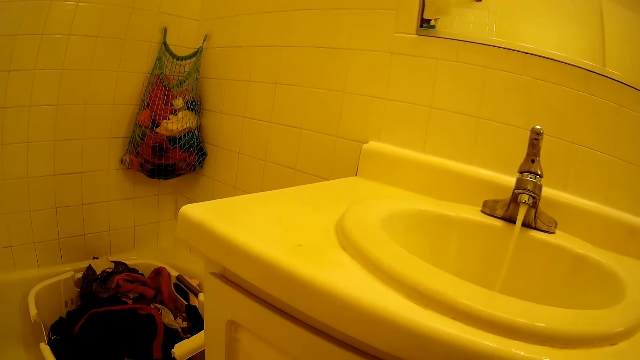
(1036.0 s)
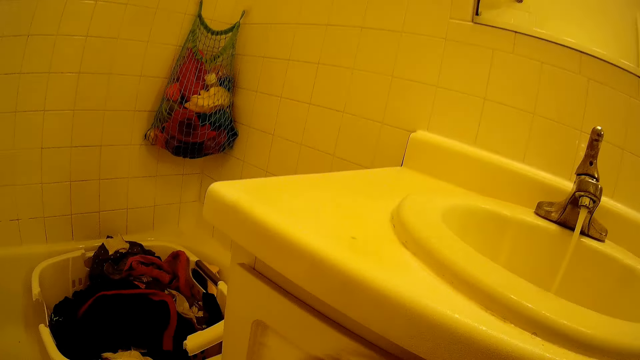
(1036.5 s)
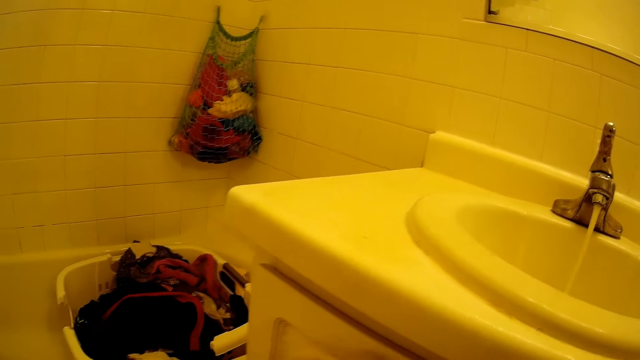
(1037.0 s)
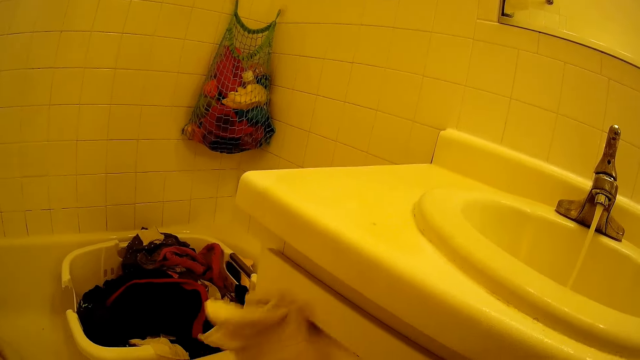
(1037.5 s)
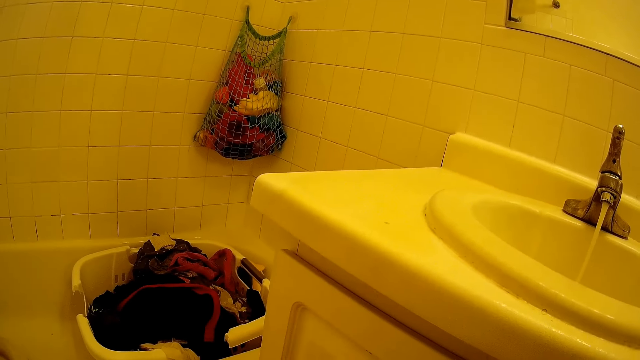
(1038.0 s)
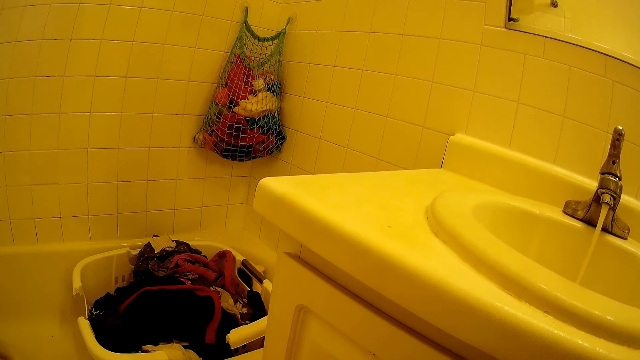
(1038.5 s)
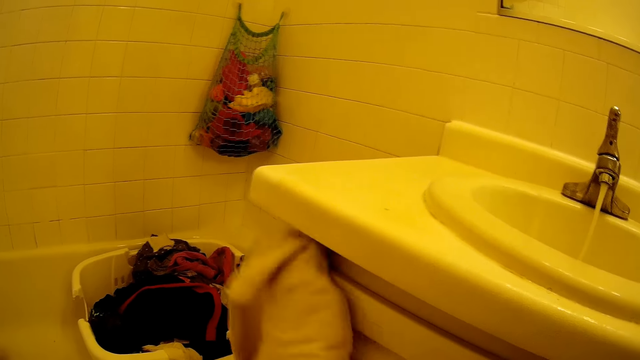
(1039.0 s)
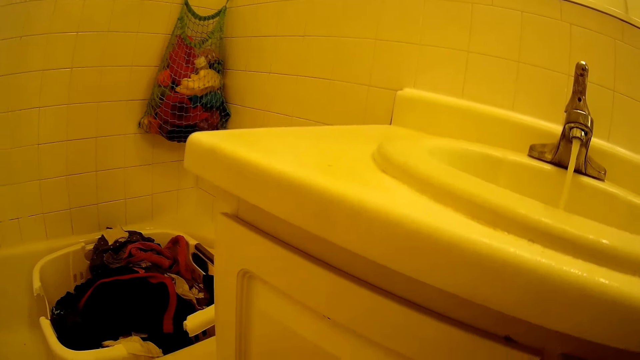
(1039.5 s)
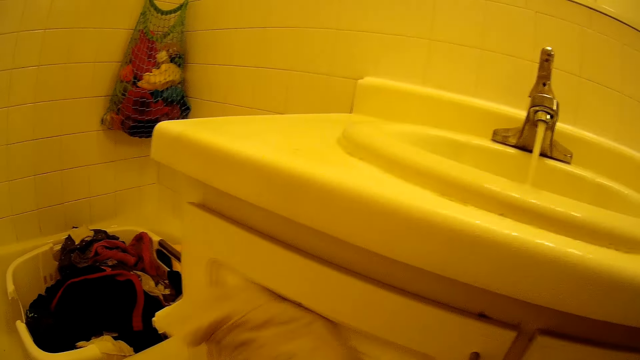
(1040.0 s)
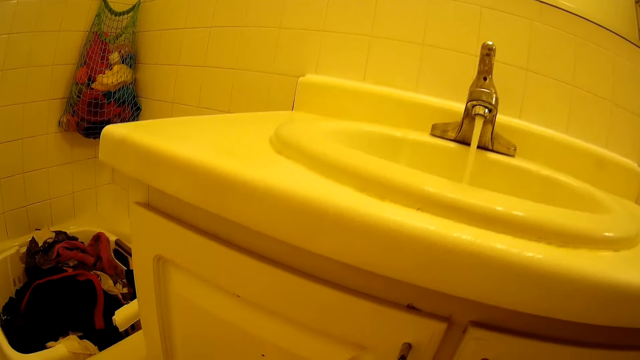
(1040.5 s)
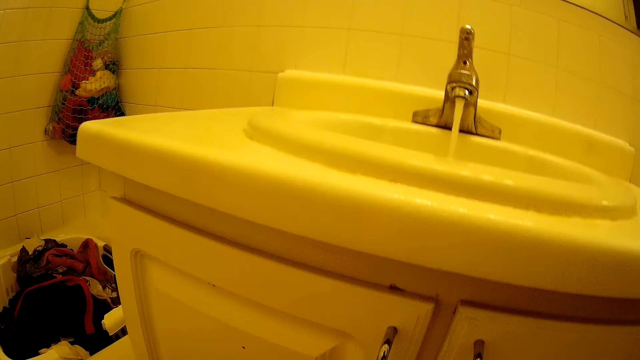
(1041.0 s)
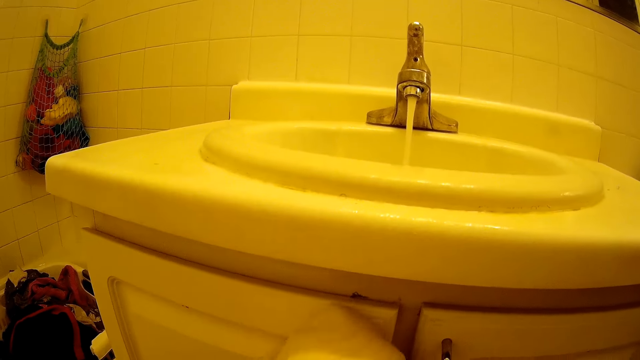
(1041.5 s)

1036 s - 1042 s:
The camera wearer cleans the cabinet with the towel.

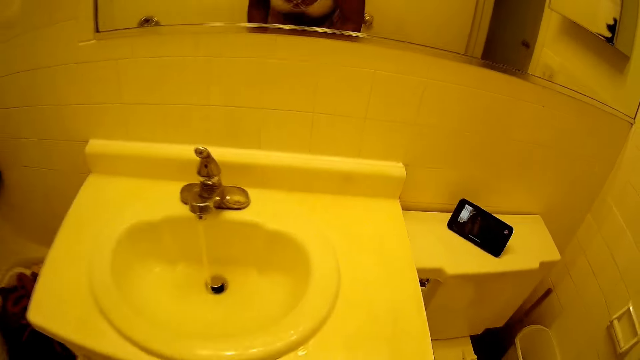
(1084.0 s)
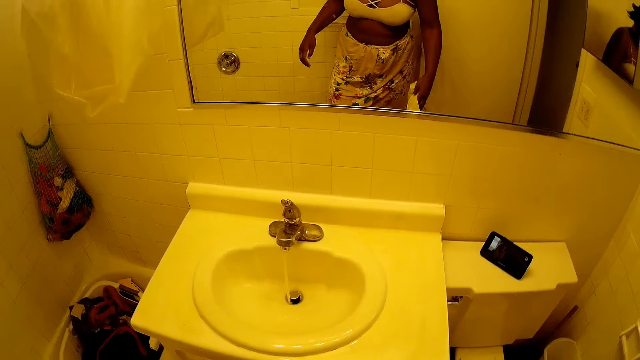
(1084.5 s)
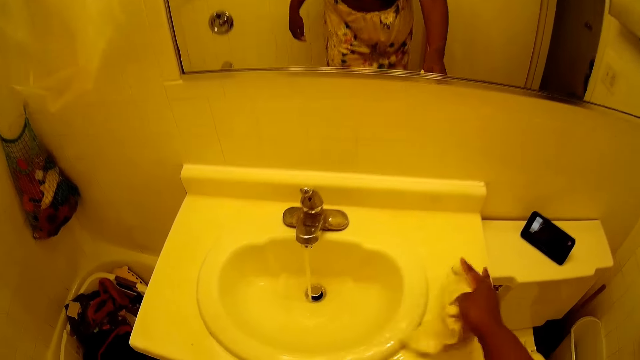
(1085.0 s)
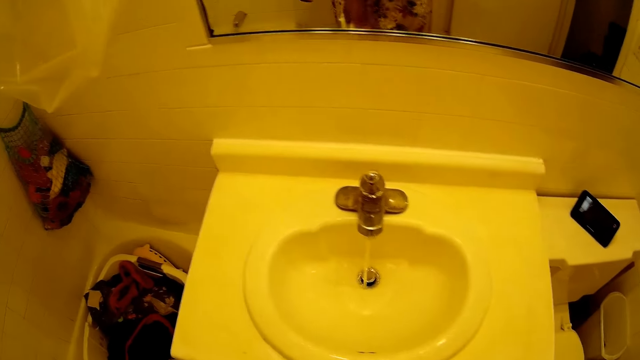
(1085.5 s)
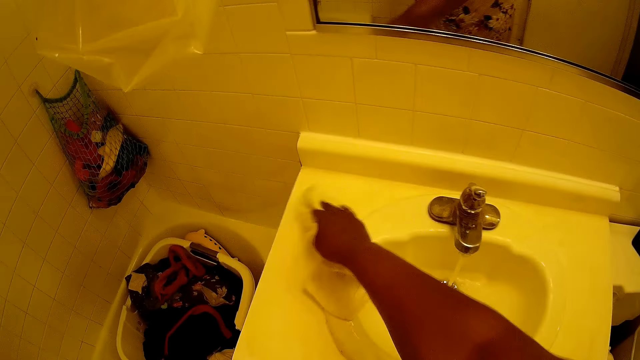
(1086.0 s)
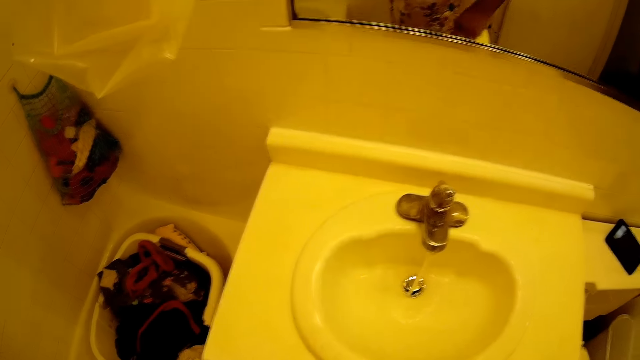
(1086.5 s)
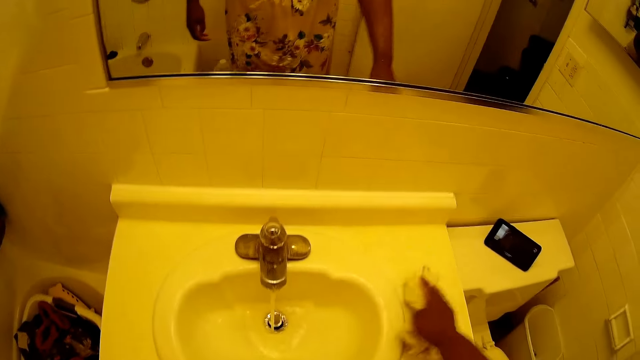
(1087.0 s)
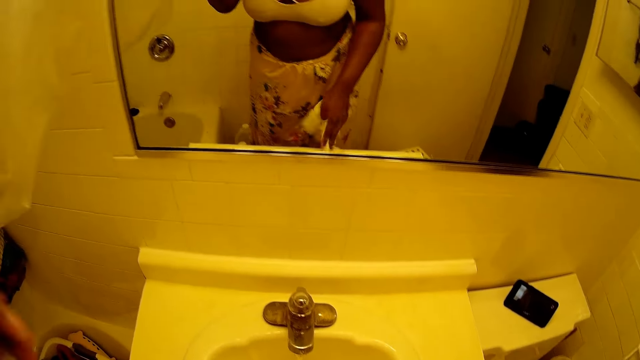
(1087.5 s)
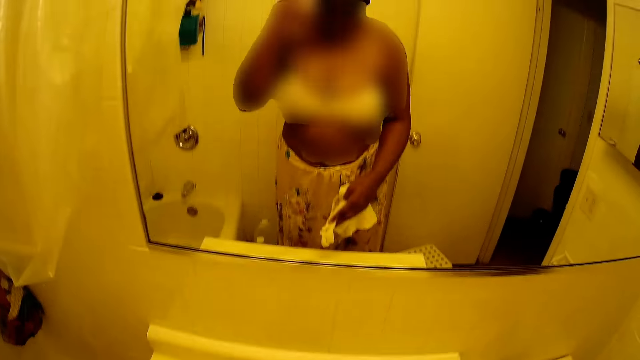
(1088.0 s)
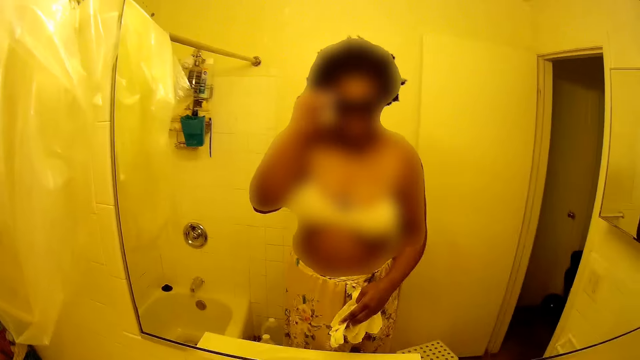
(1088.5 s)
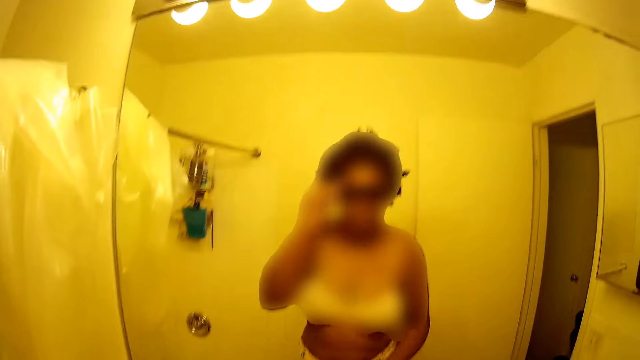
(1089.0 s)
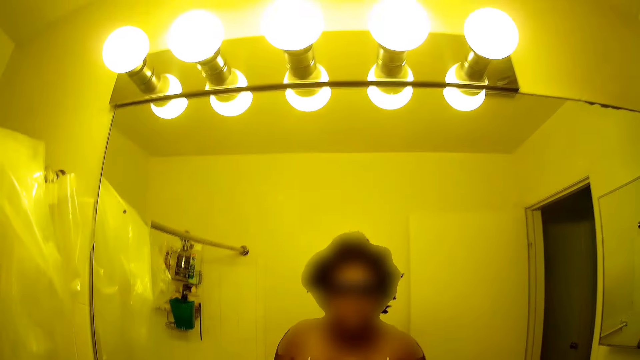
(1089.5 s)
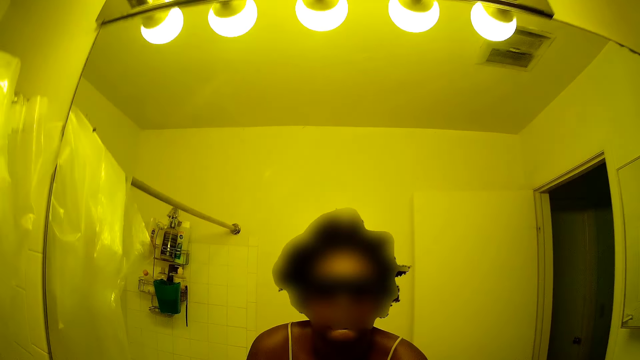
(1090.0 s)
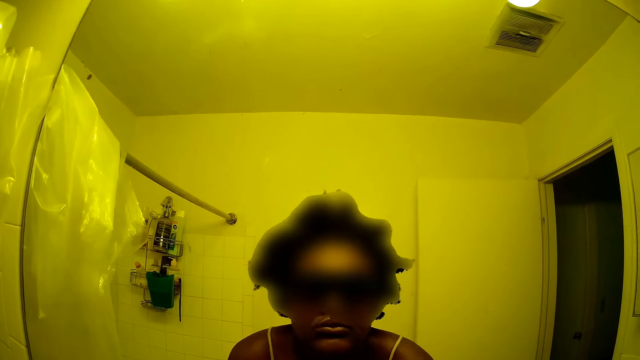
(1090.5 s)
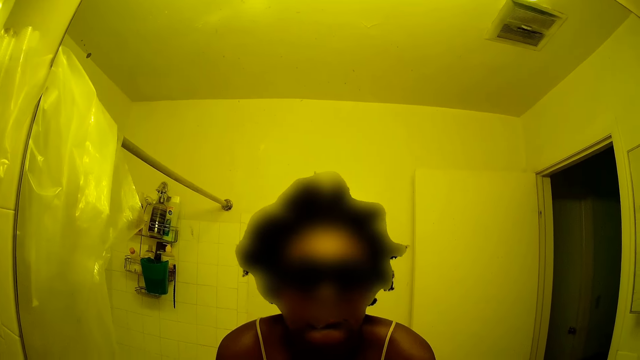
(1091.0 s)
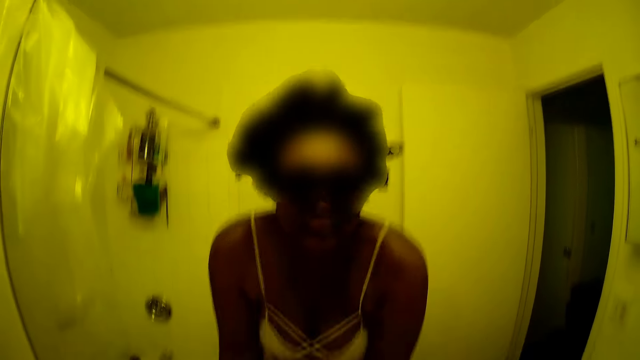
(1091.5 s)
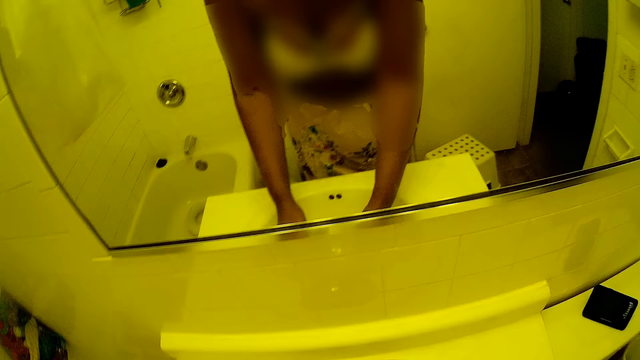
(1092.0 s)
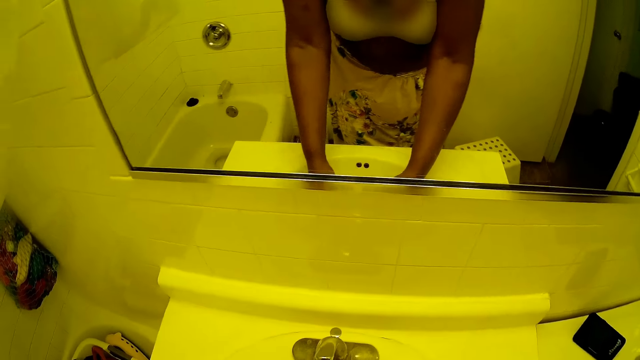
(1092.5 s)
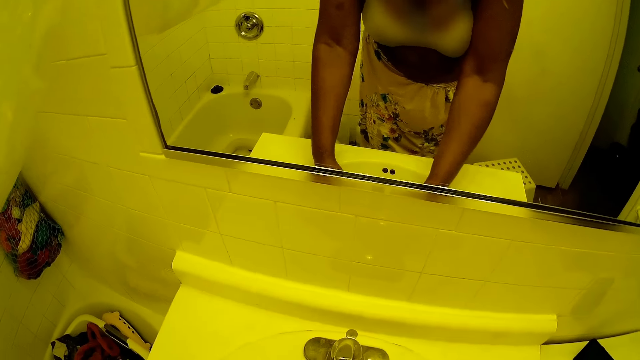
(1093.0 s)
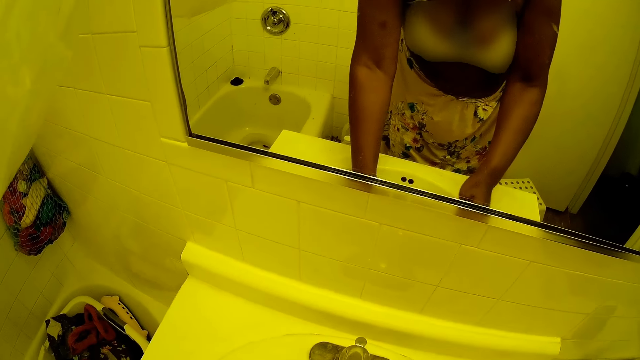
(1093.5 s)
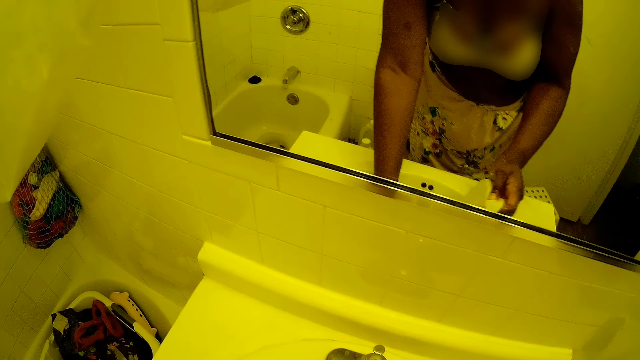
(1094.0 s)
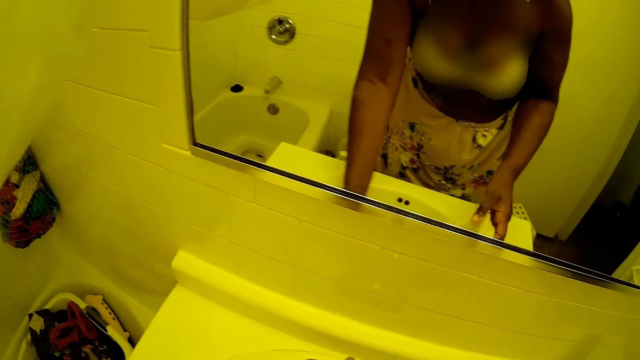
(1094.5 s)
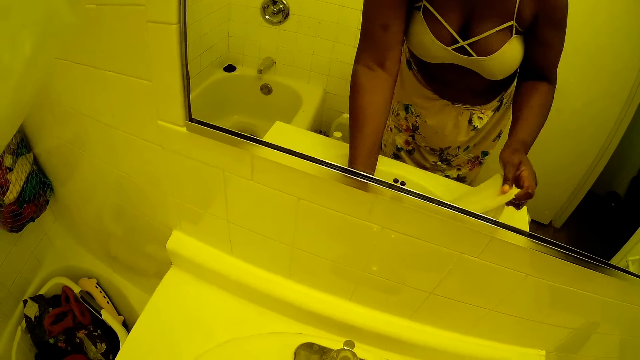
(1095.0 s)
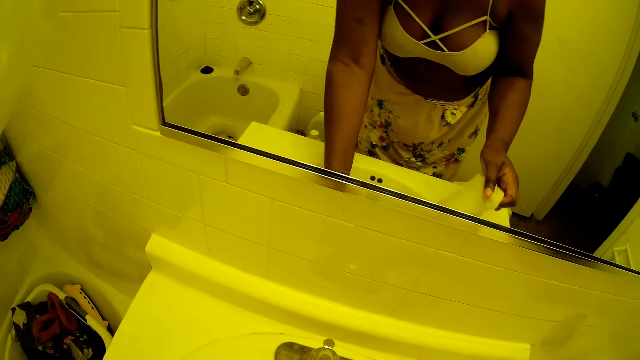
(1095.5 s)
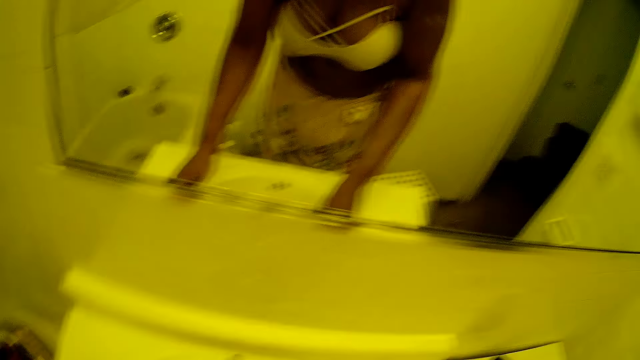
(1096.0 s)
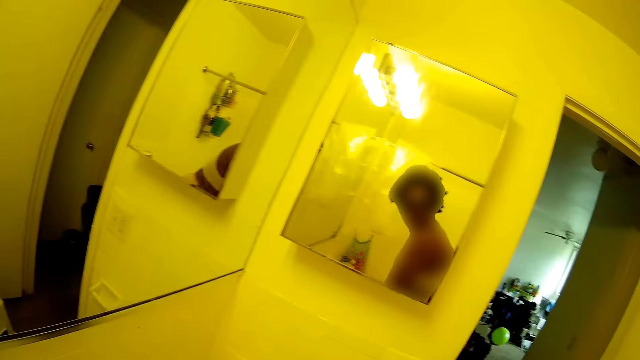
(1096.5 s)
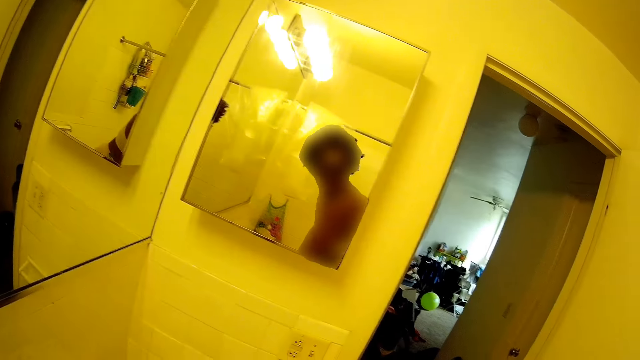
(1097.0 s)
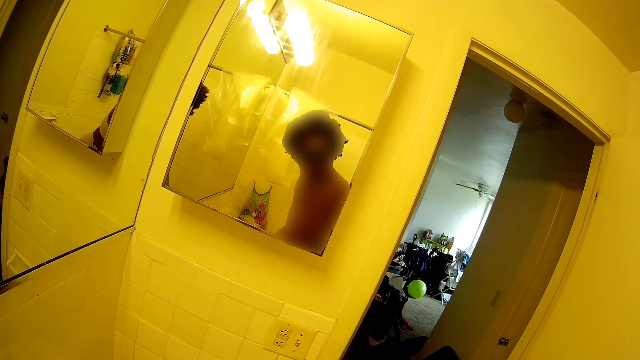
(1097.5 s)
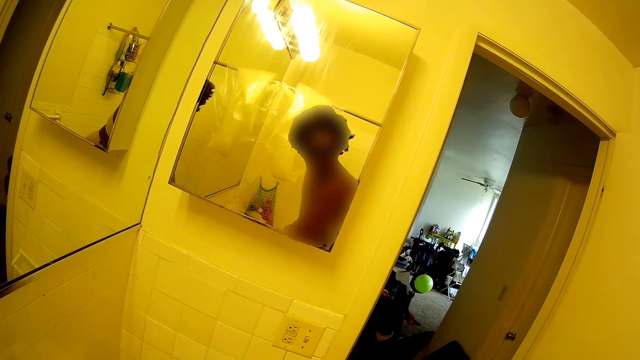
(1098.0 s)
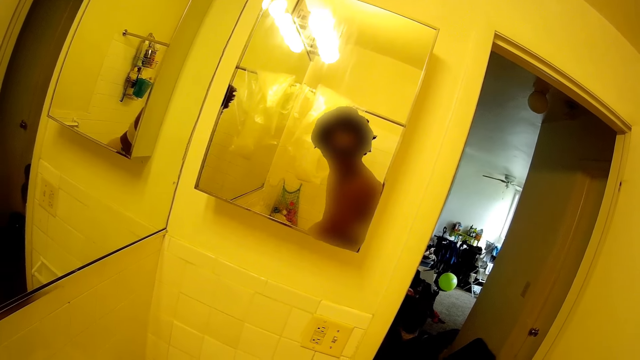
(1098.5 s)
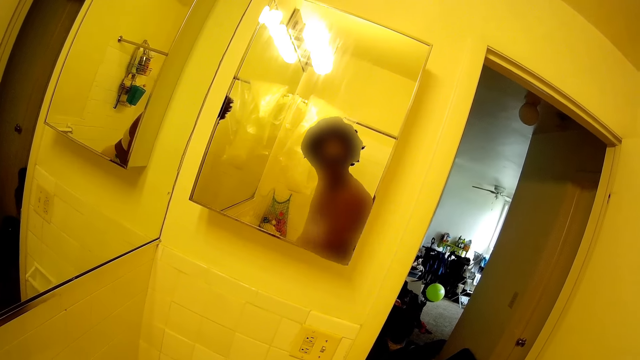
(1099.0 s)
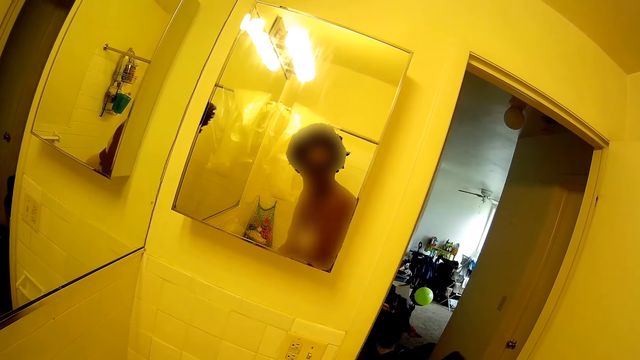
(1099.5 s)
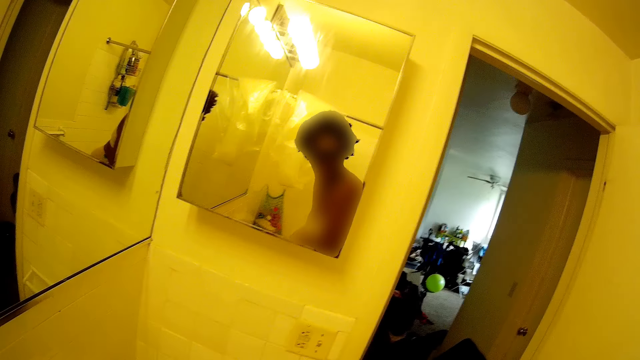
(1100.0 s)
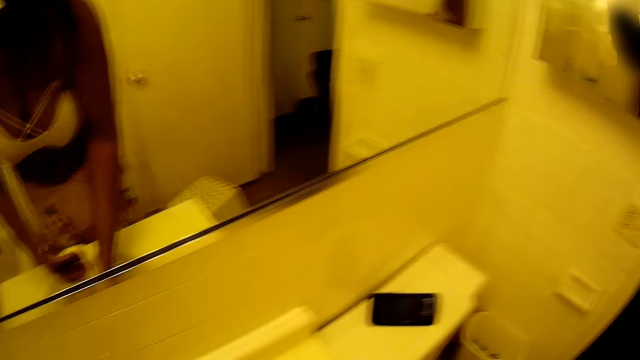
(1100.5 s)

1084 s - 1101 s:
The camera wearer cleans the wash basin with the towel. She touches her face with her left hand. She rinses the towel with water from the tap. She talks with a child.
